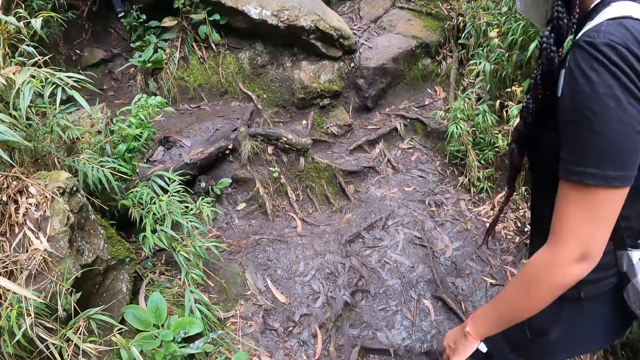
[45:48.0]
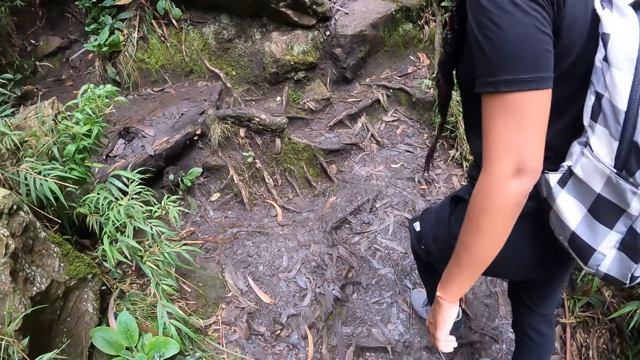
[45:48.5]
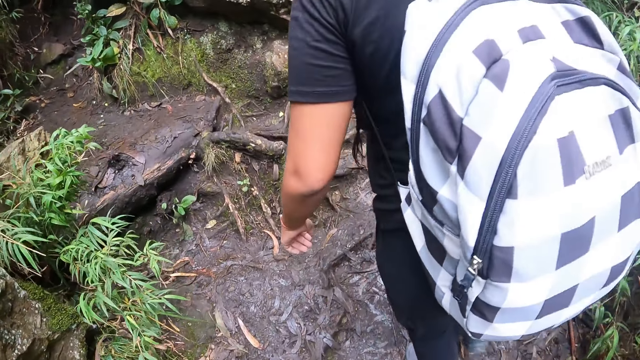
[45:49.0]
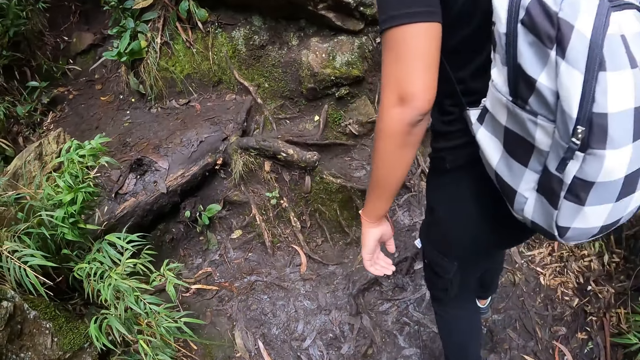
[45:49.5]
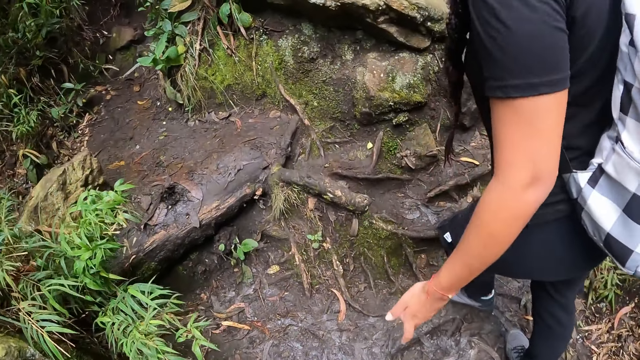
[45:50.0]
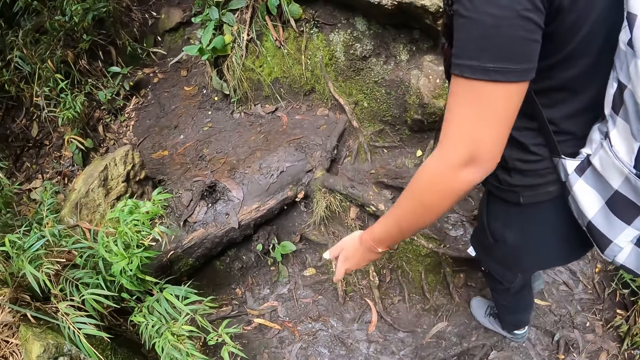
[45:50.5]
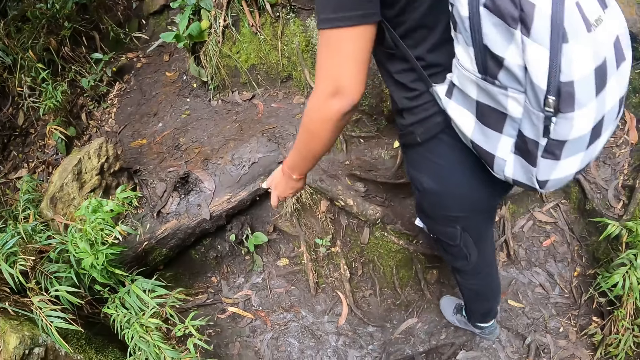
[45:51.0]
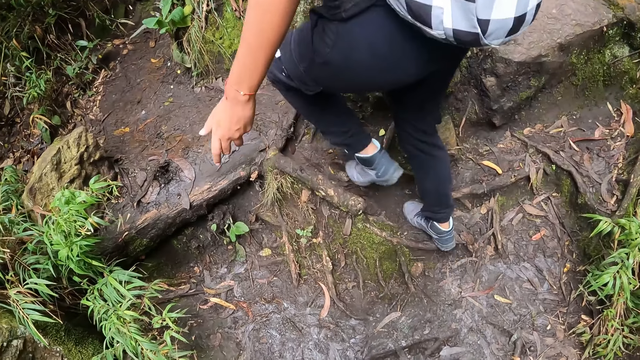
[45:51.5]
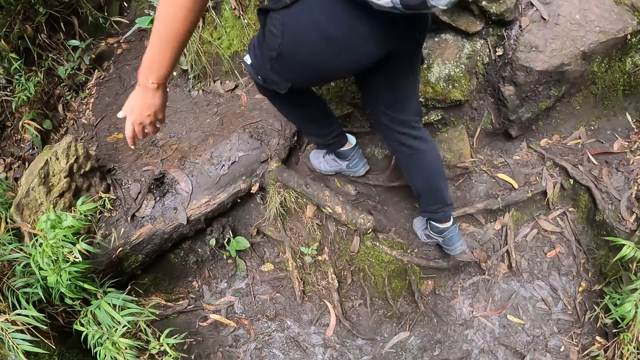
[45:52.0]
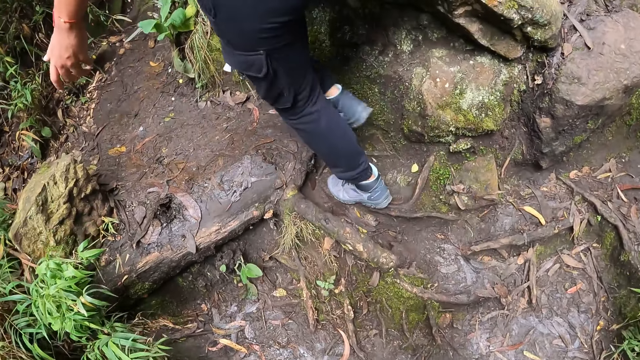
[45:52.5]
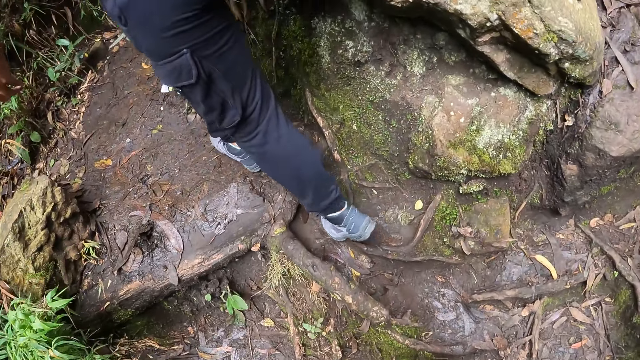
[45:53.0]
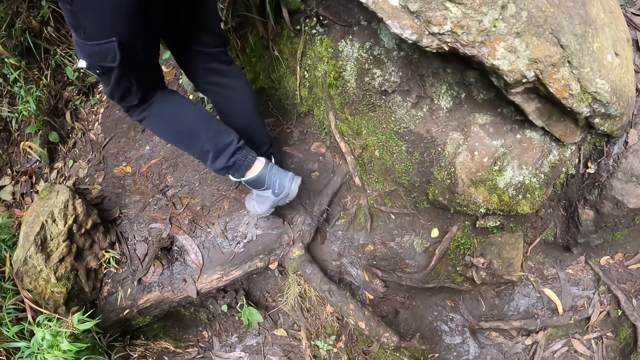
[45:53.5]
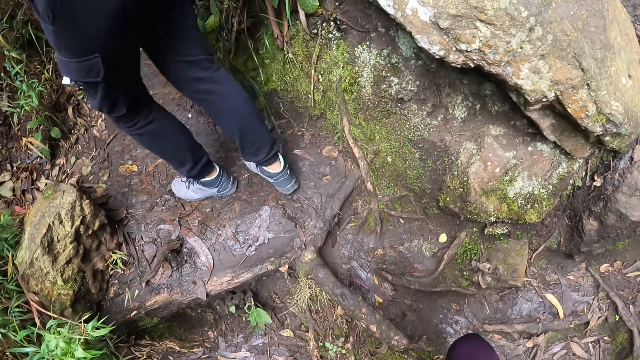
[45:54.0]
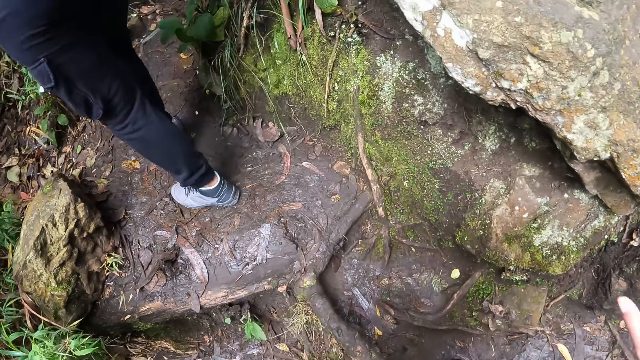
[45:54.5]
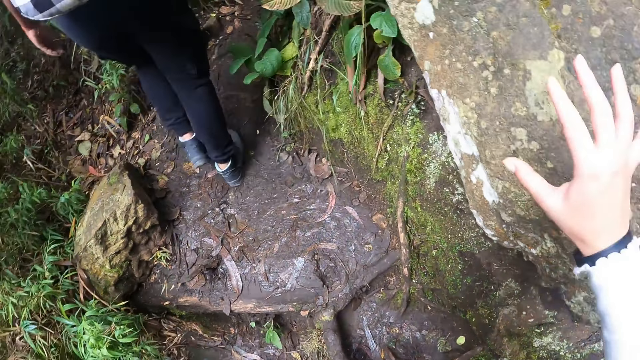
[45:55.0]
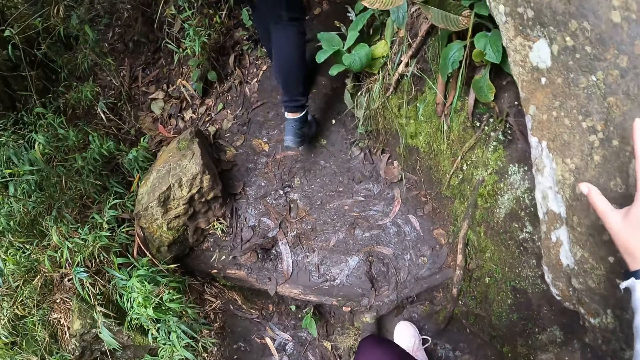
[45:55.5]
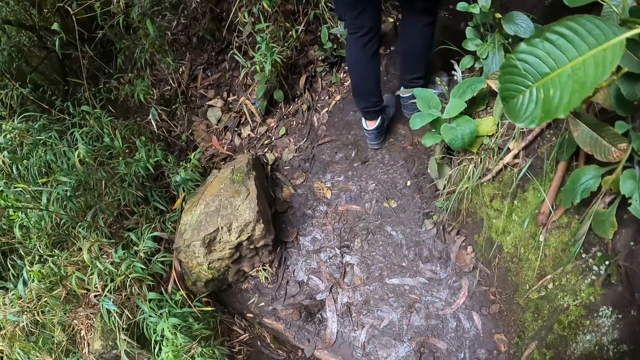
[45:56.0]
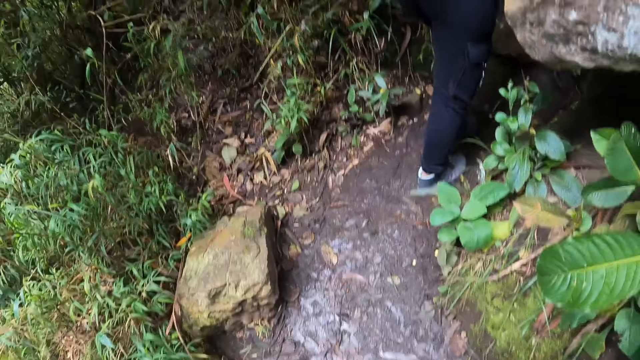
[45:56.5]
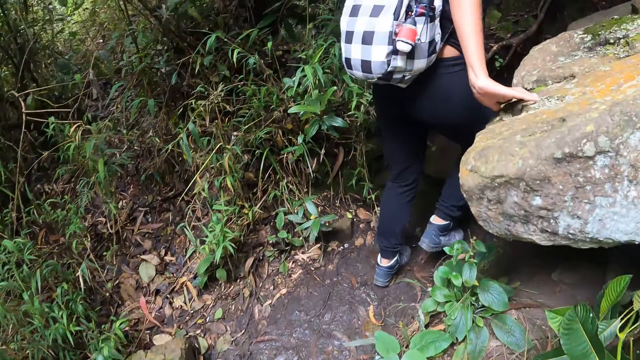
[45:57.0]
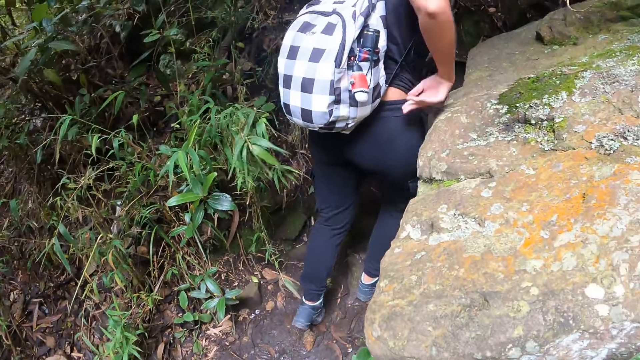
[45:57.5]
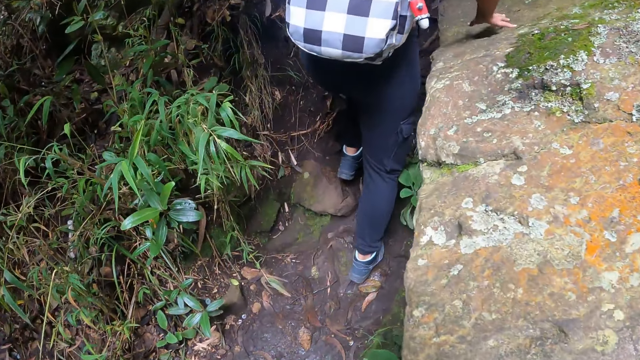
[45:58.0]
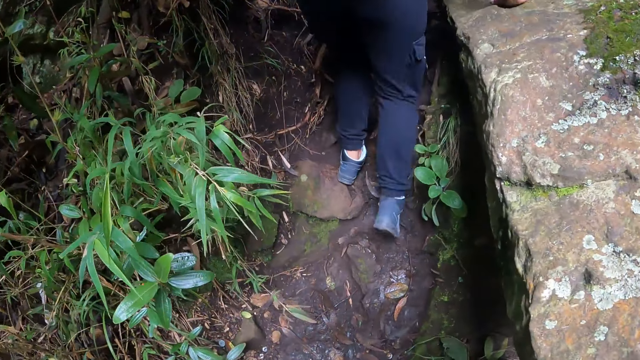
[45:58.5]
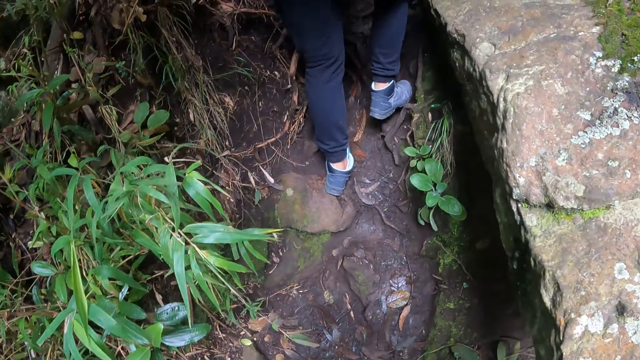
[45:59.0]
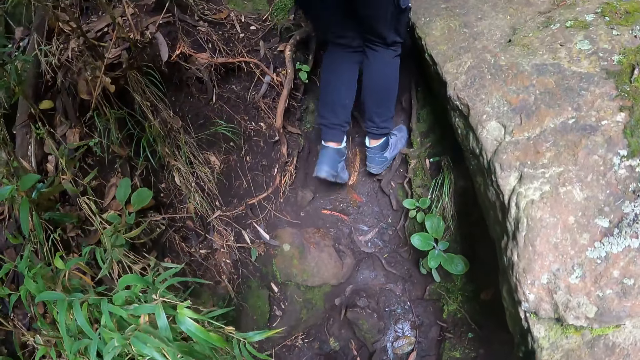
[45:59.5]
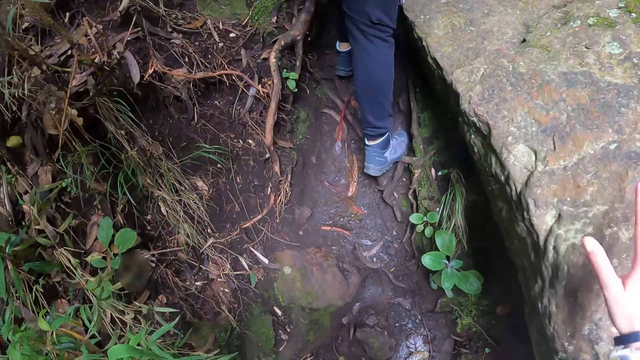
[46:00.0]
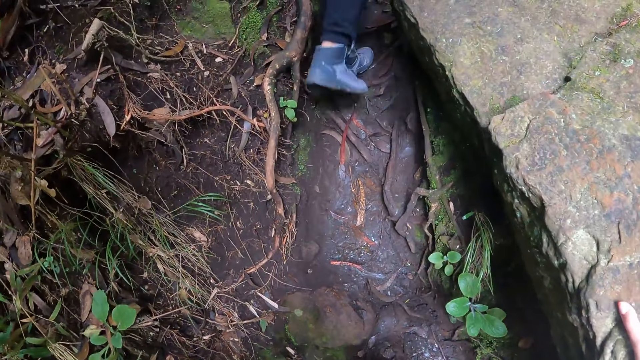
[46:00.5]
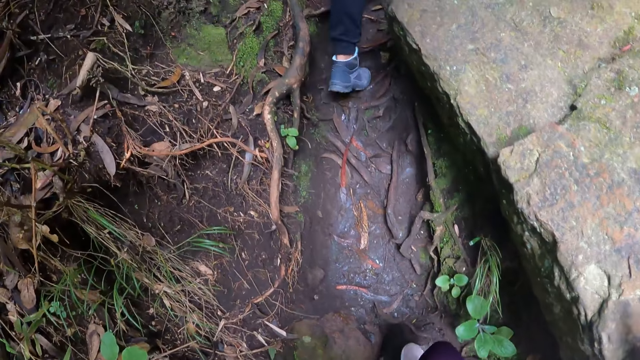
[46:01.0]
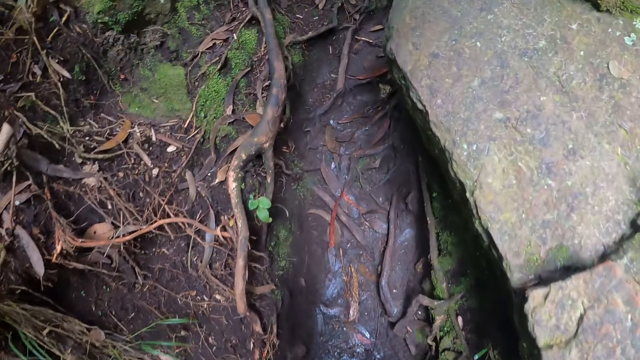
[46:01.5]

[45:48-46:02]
A woman climbs up a pathway on the mountain. The camera wearer climbs the pathway. He holds on to a rock. He walks on the jungle trail repeatedly. He puts his right hand on the rock. The woman puts her right hand on the rock. The woman climbs the pathway. The camera wearer holds on to the rock.

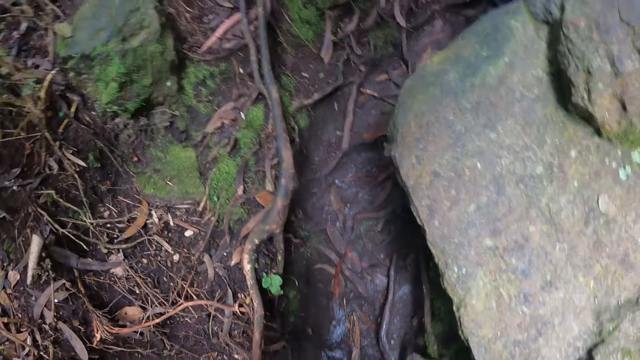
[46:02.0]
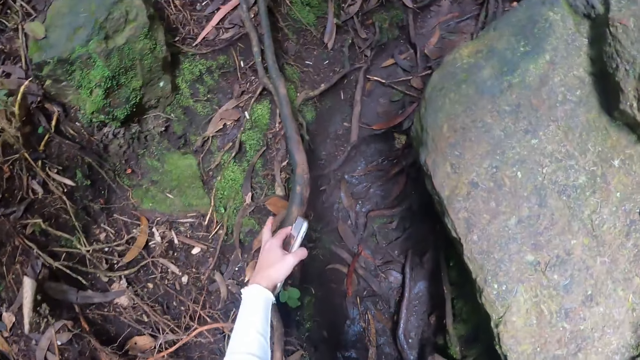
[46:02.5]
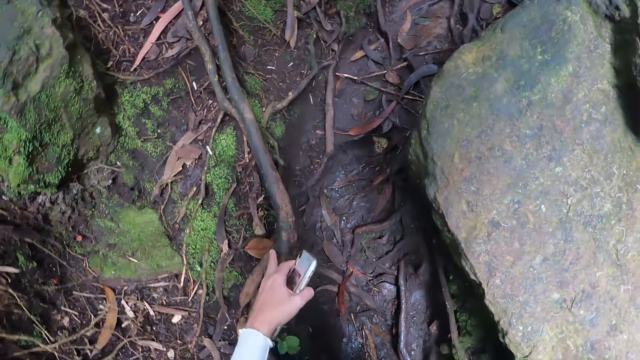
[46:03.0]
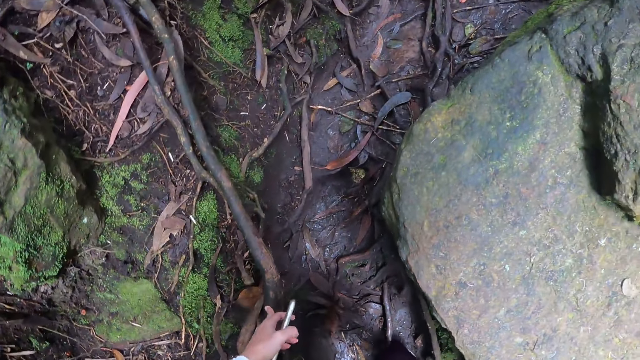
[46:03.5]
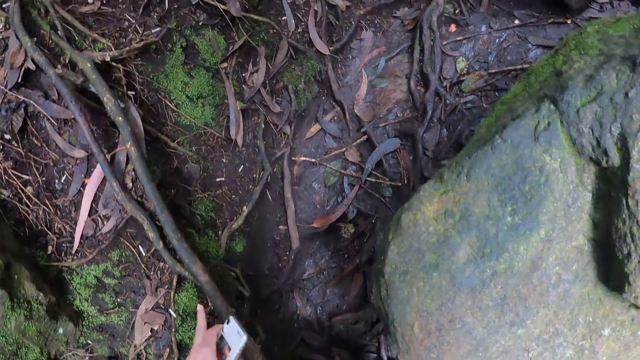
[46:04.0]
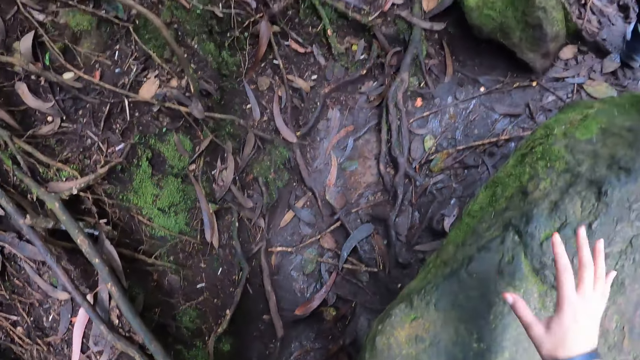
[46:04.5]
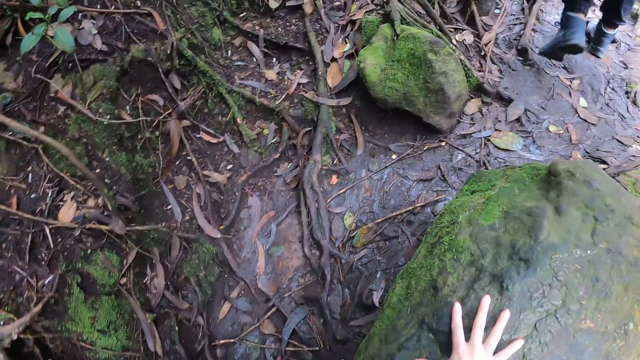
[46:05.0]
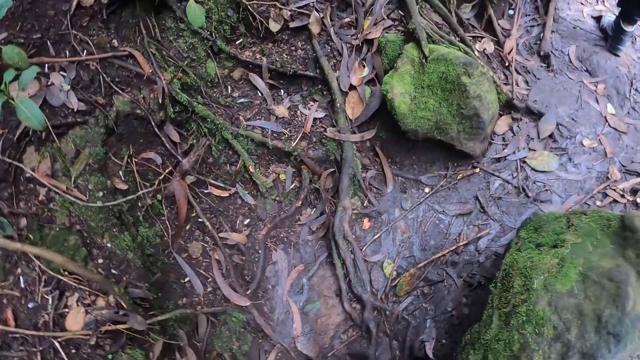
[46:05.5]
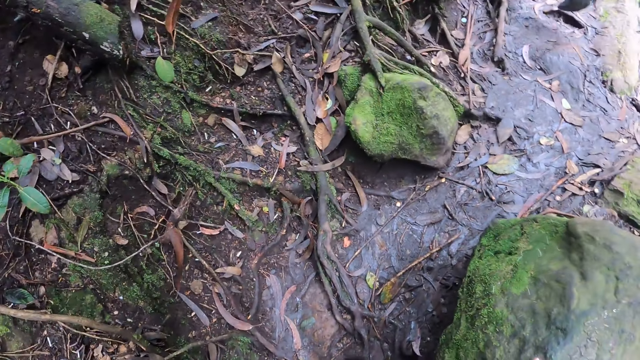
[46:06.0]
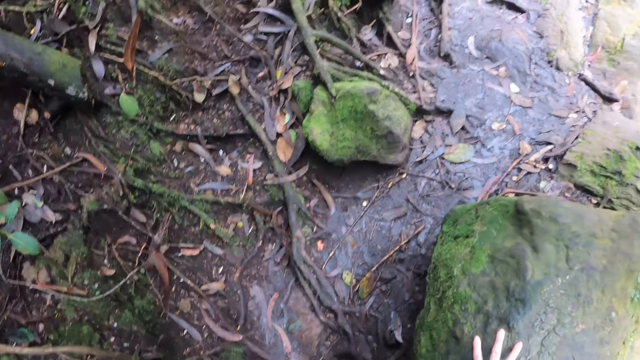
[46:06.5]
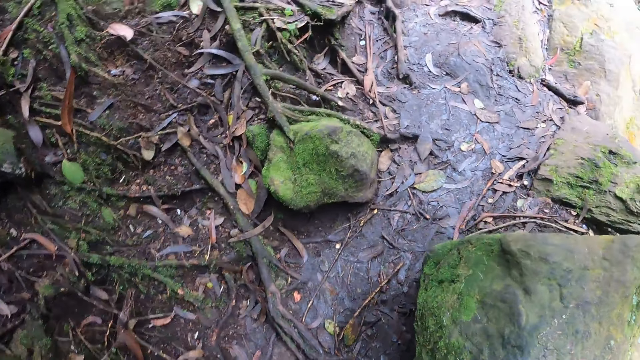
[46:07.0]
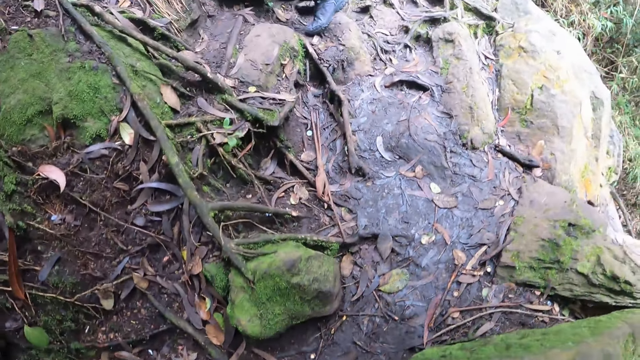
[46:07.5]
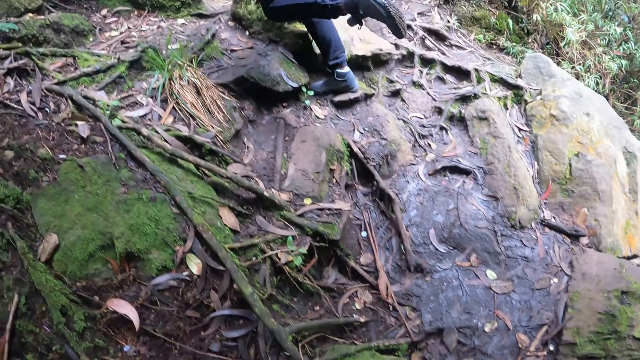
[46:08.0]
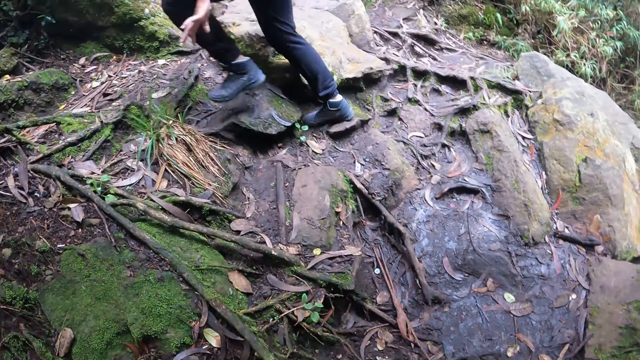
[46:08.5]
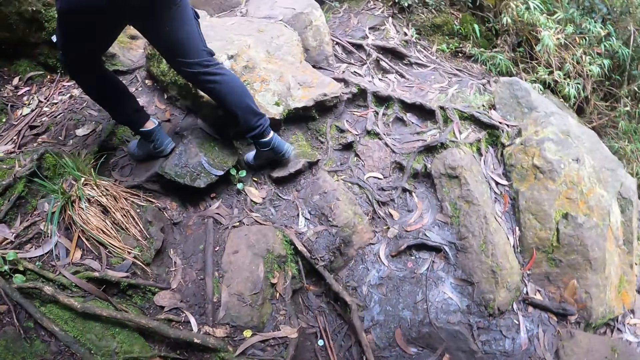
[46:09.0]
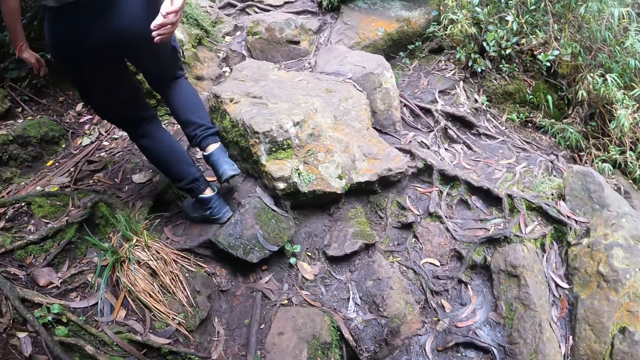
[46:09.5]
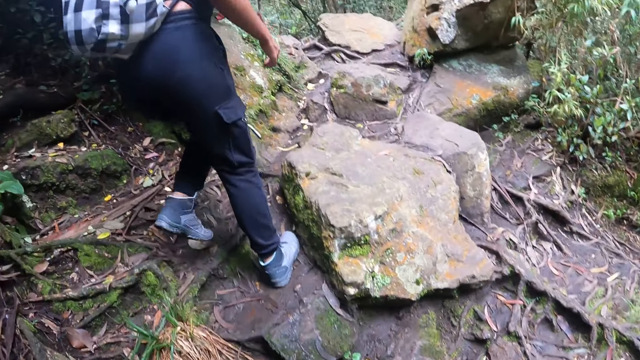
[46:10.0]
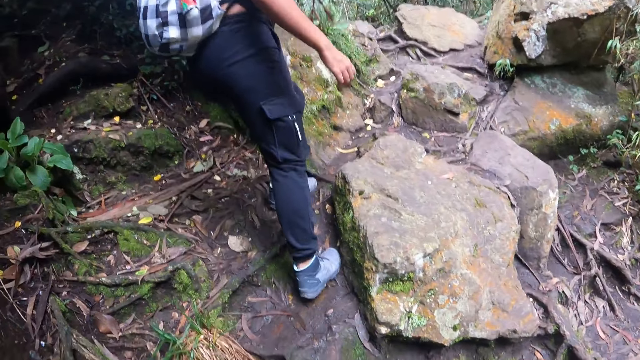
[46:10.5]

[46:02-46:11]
The camera wearer holds a tree branch root with his left hand and a mobile phone. He walks on the jungle trail repeatedly. He moves up the pathway. He holds on to a rock. A woman climbs the mountain.
